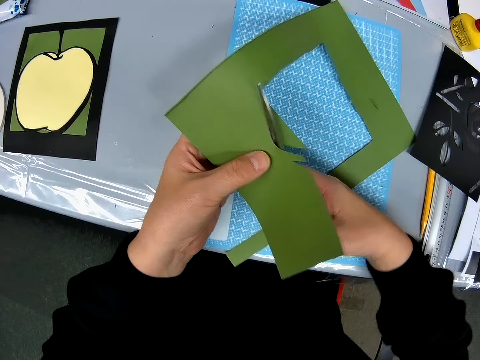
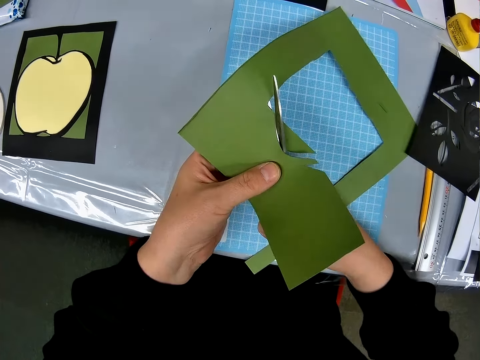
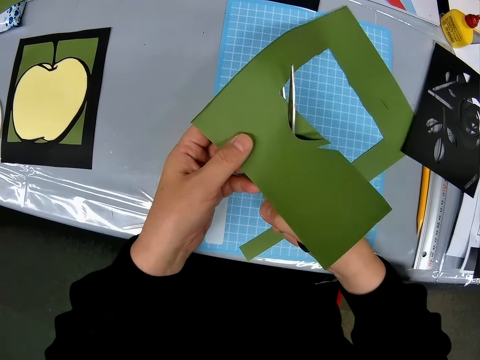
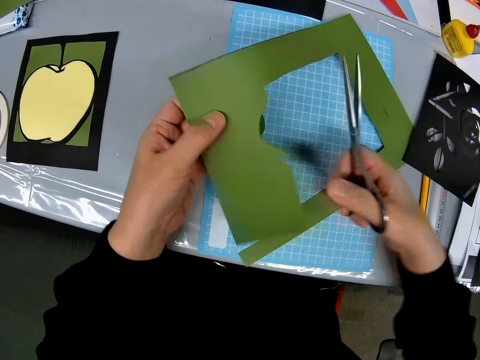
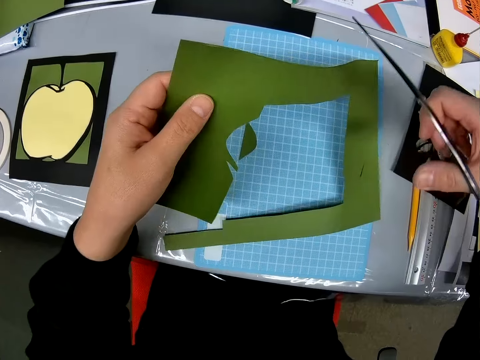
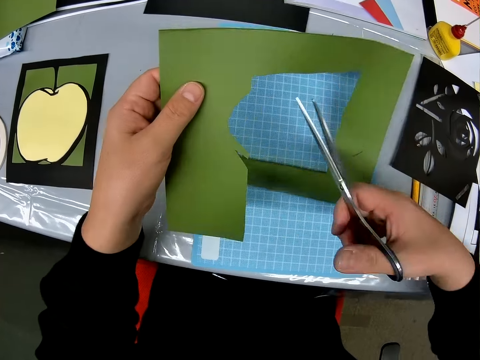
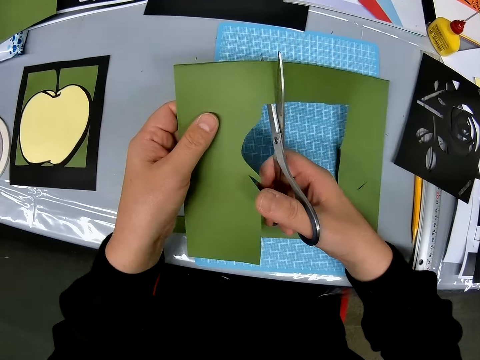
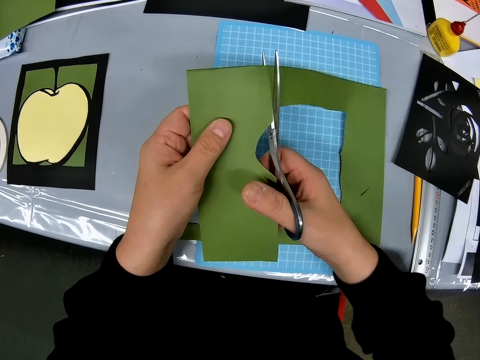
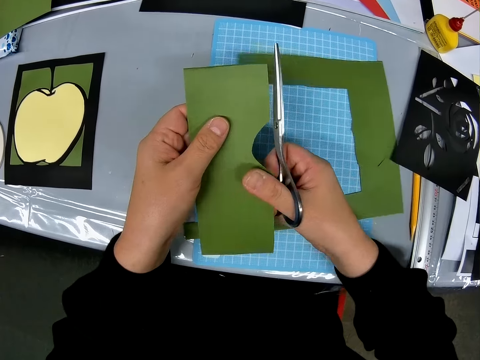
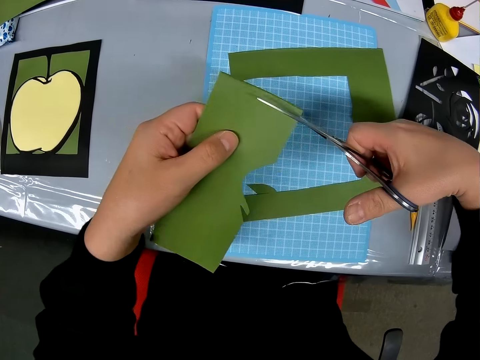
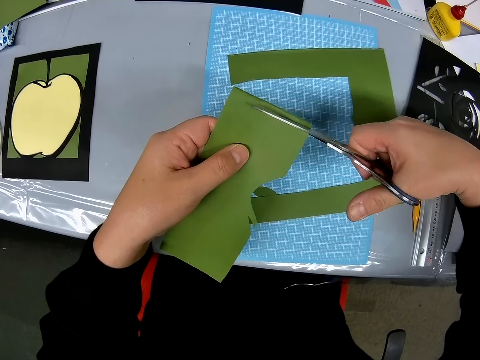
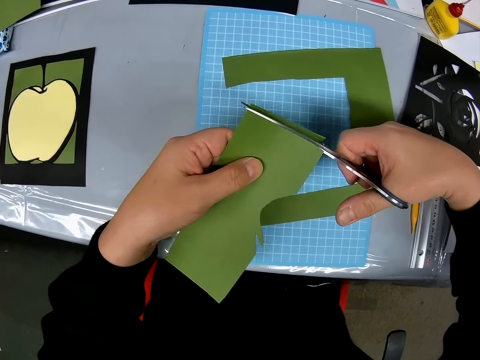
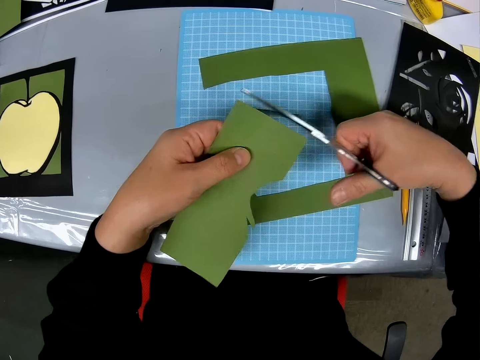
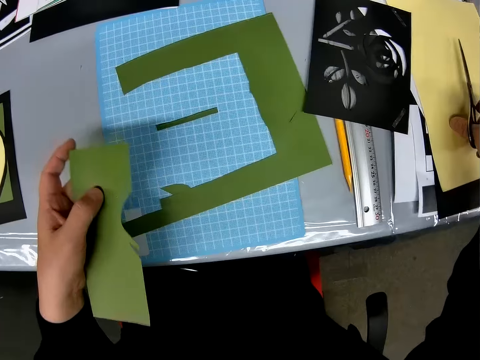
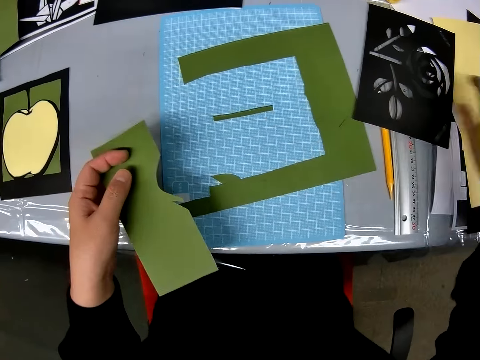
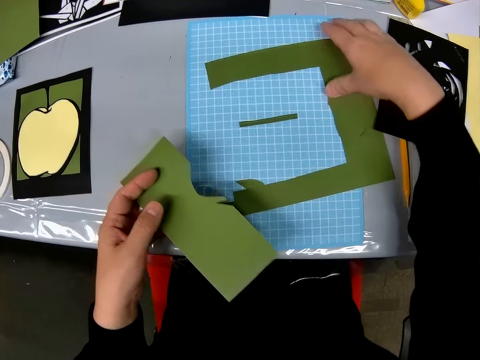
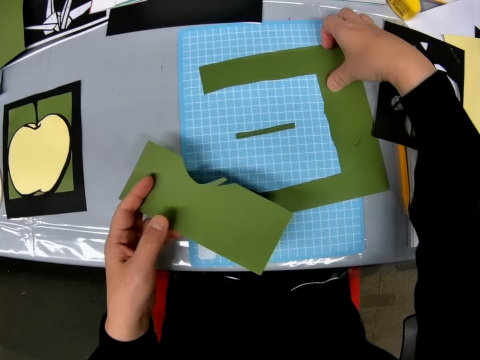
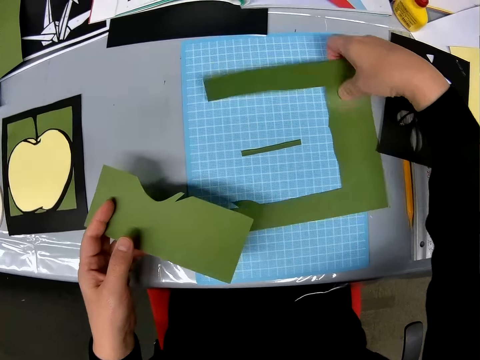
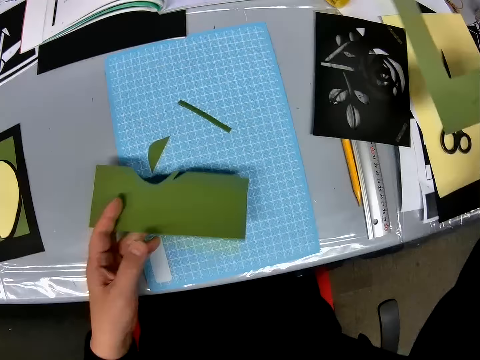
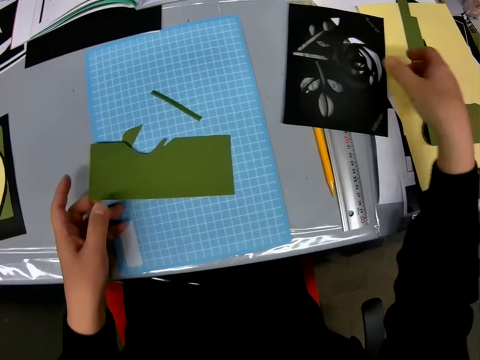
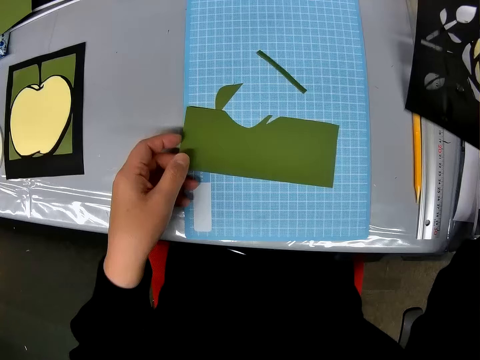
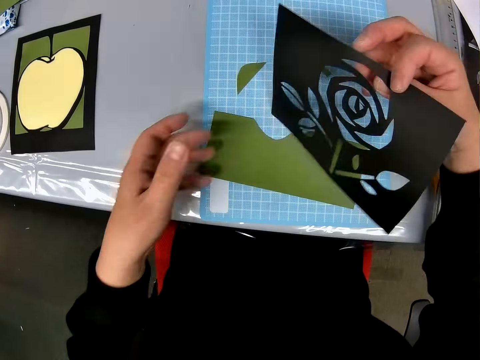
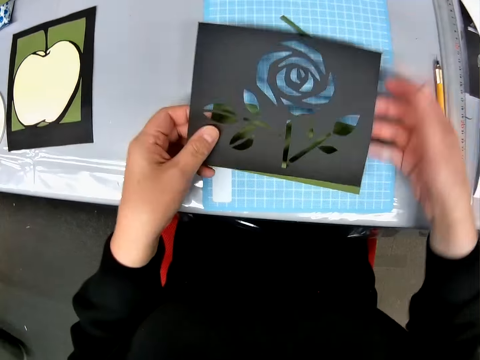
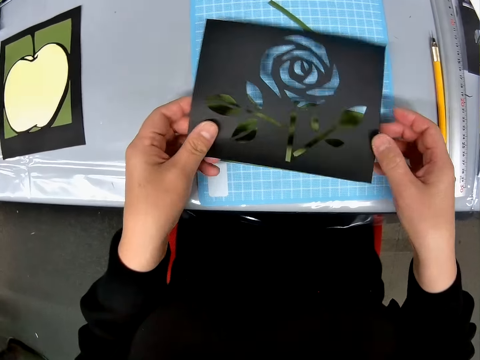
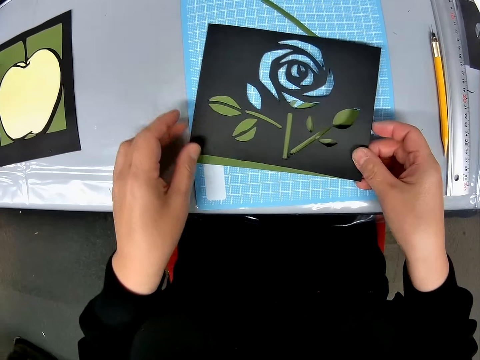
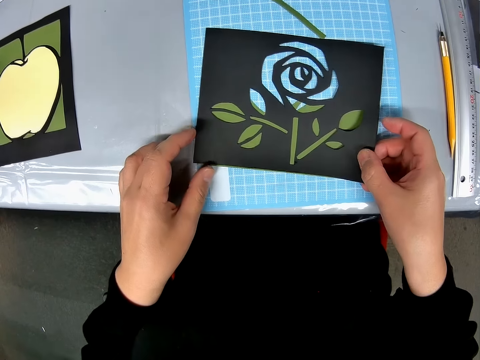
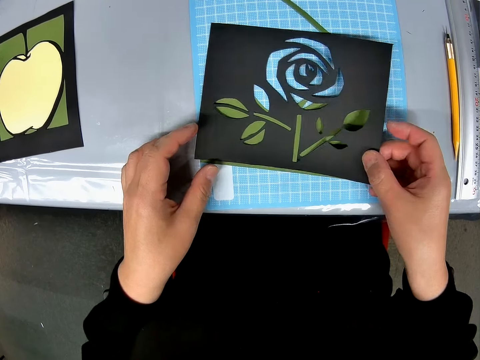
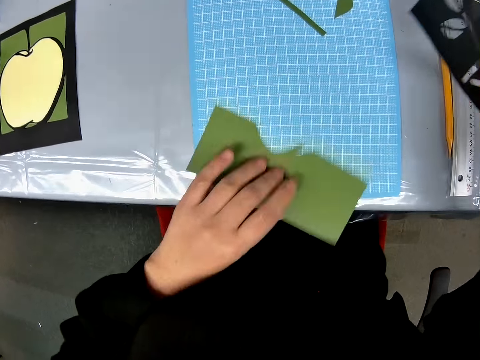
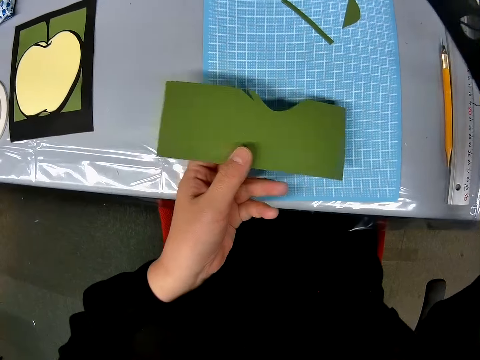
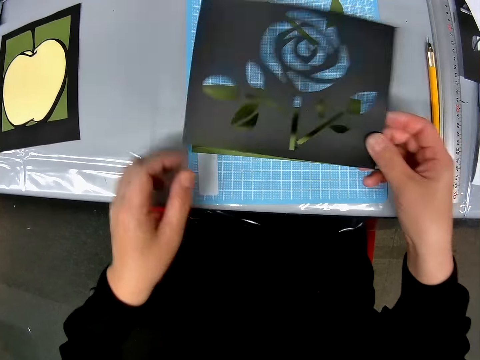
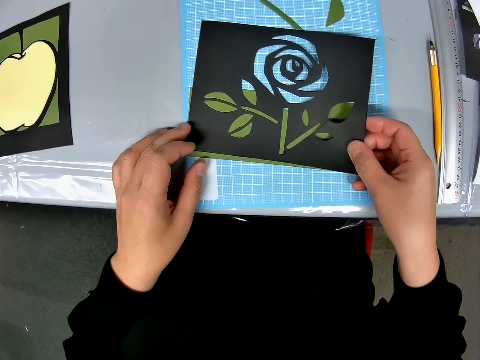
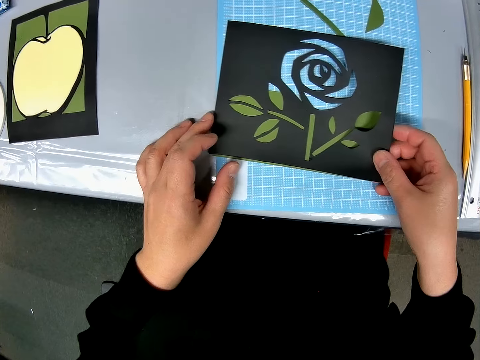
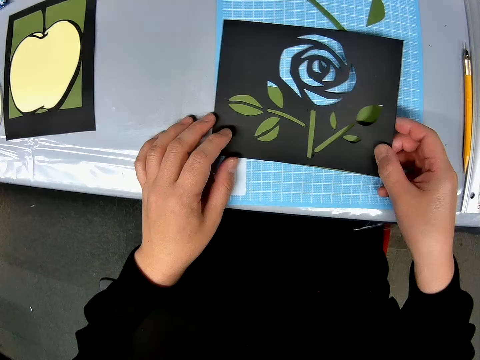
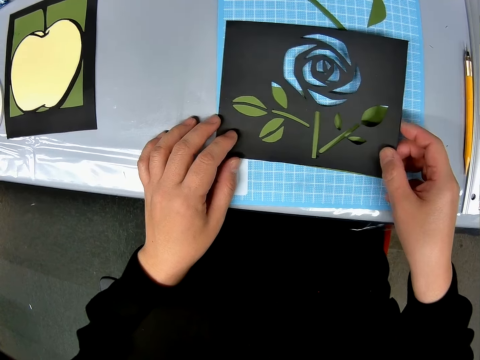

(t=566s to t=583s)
The camera wearer drops a piece of the paper craft on the table. He cuts the paper craft with a scissor. He drops a piece of the paper craft on the table. He cuts the paper craft in his hands with scissors. He drops a piece of the paper craft on the cutting mat. He drops the scissors on the table. He picks a paper craft from the cutting mat. He moves the green sheet on the table to the other side of the table. He puts the paper craft on the table. He picks up the black designed sheet from the table. He places the black designed sheet on the green sheet on the table. He turns the green sheet on the table to the other side. He picks the paper craft from the cutting mat. He places the black designed sheet on the green sheet on the table.

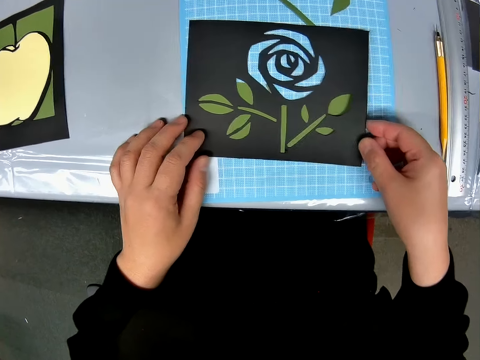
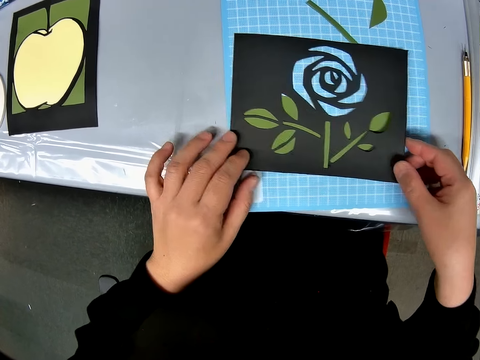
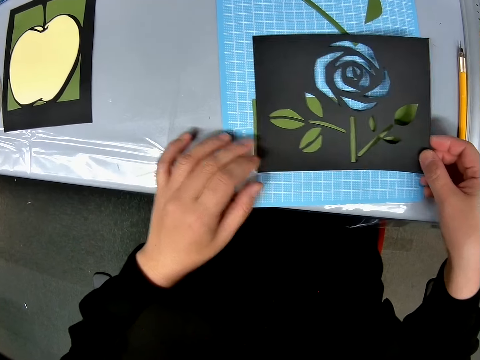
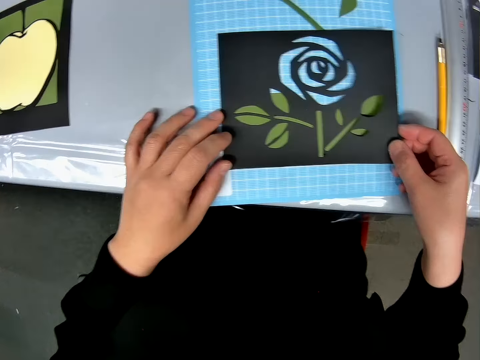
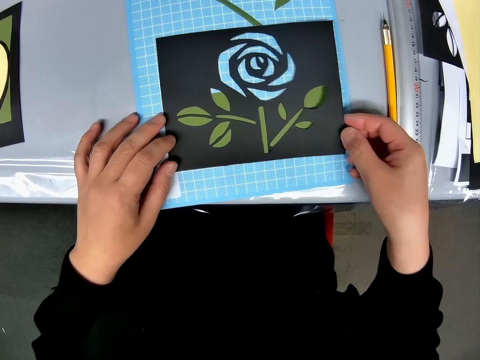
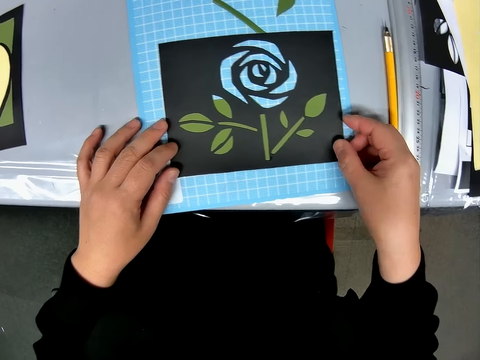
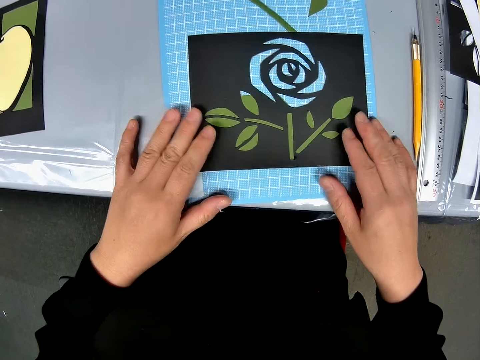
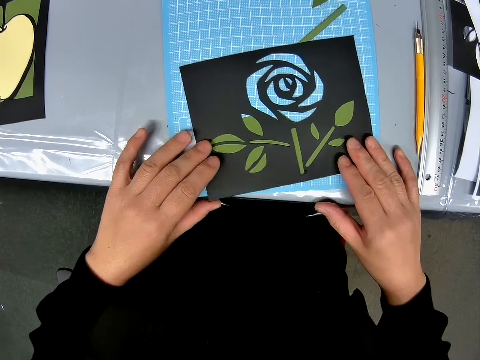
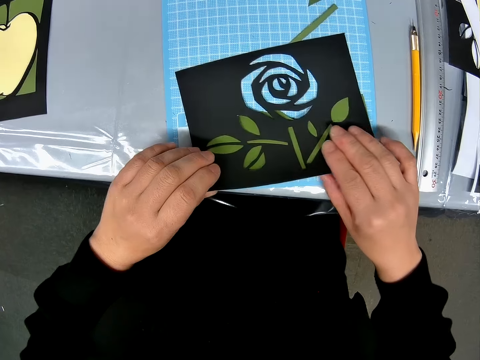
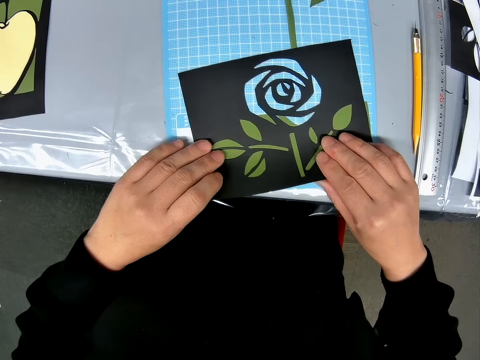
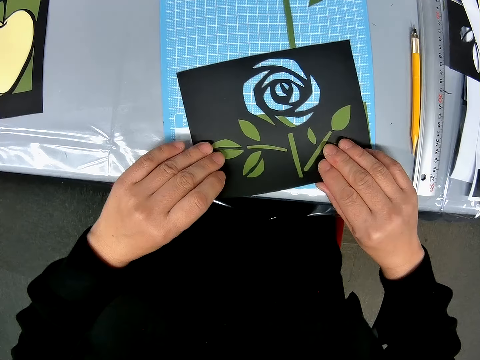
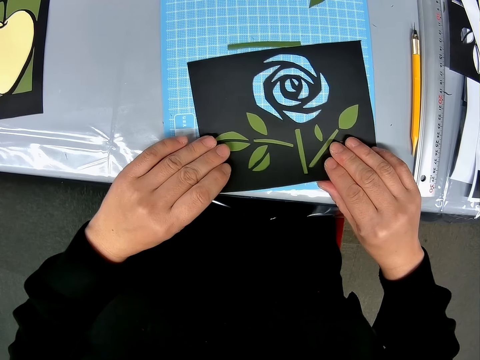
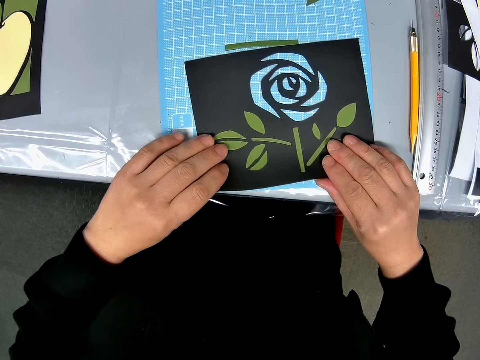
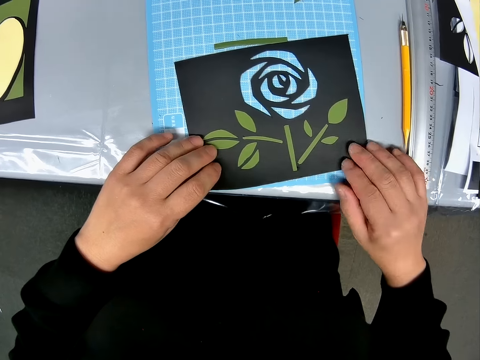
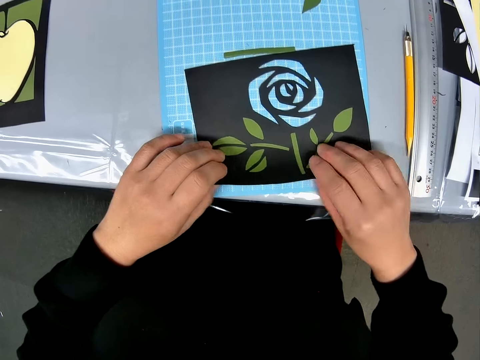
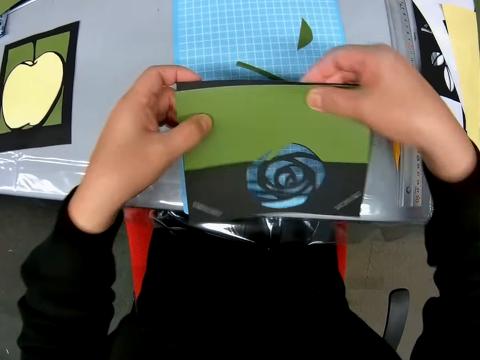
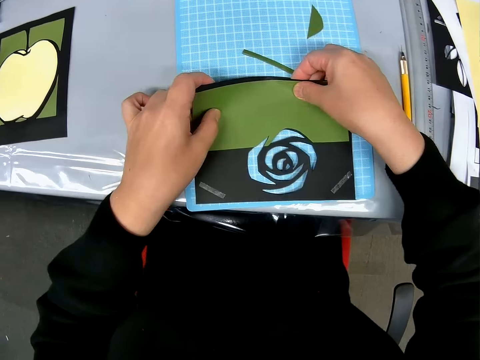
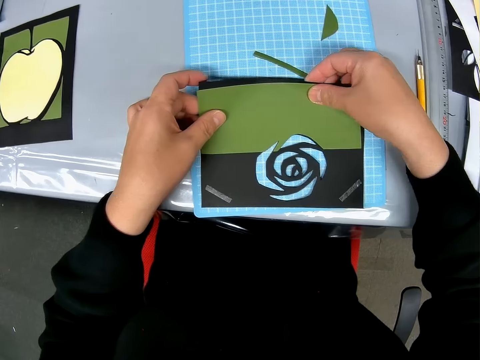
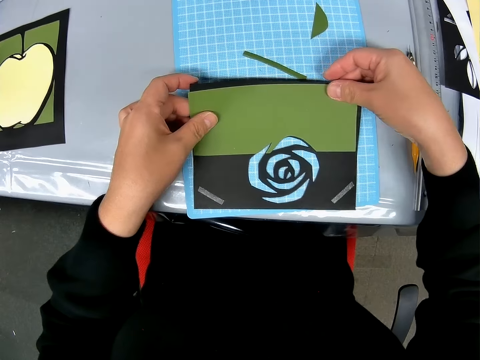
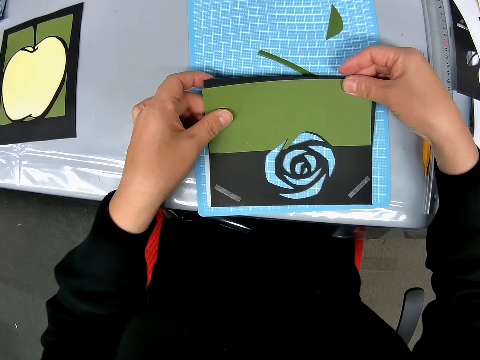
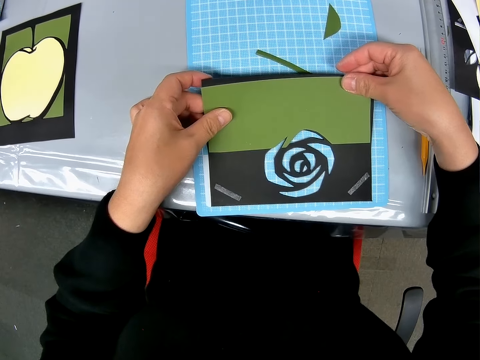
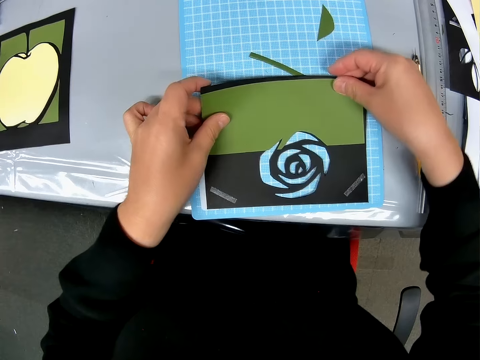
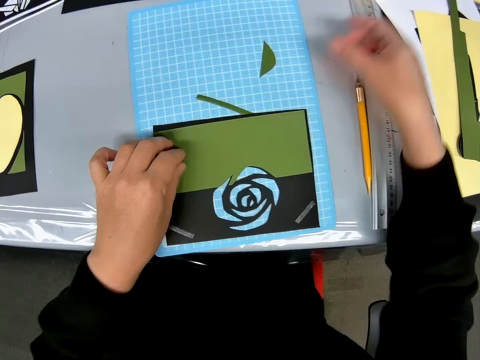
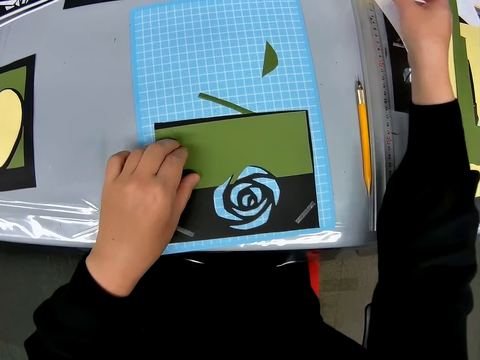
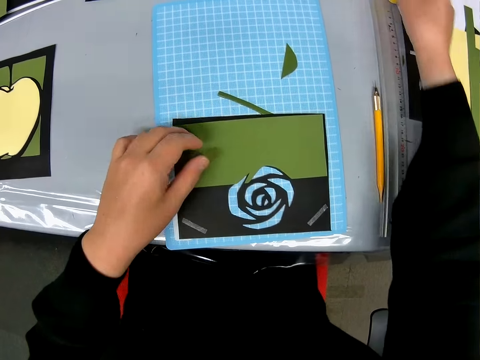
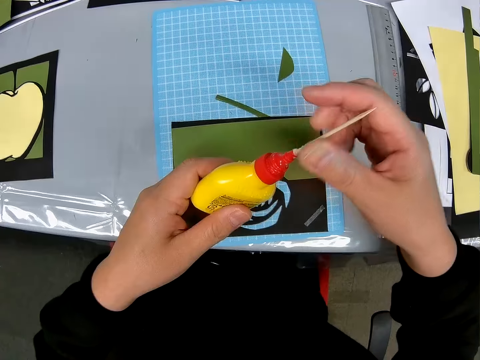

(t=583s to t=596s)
The camera wearer turns the green sheet and the black designed sheet on the table to the other side. He holds the green sheet and the black designed sheet with his hands. He aligns the two paper crafts together. He puts the paper crafts on the cutting mat. He picks up a glue container from the table.
